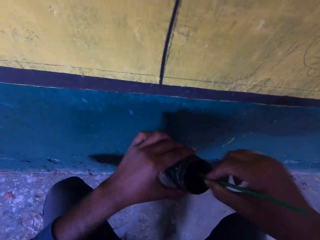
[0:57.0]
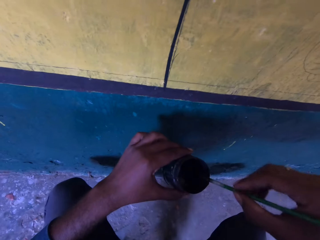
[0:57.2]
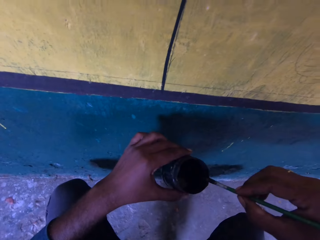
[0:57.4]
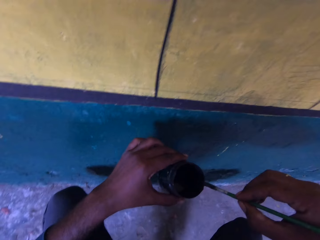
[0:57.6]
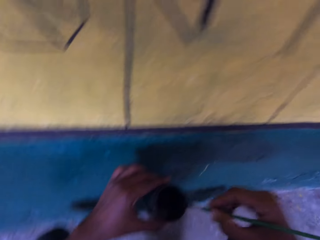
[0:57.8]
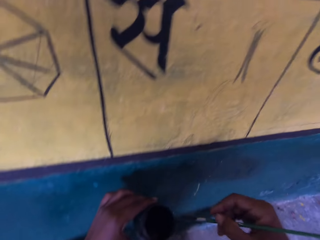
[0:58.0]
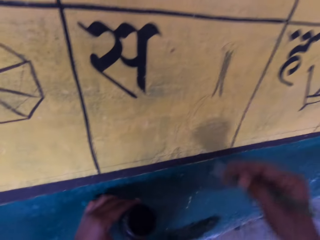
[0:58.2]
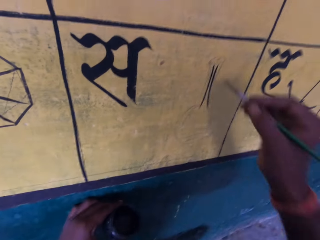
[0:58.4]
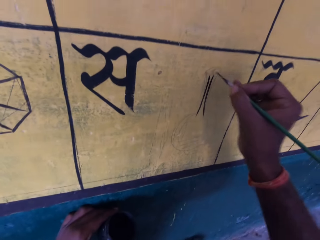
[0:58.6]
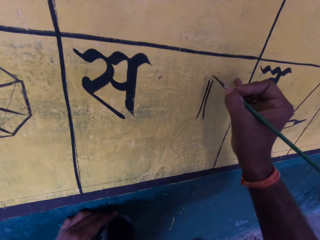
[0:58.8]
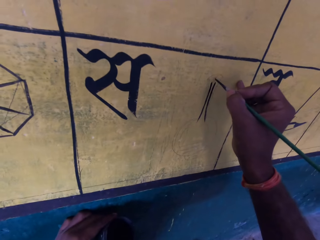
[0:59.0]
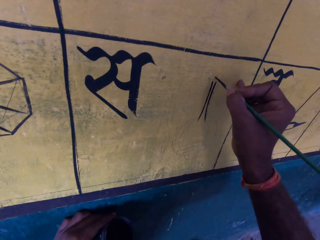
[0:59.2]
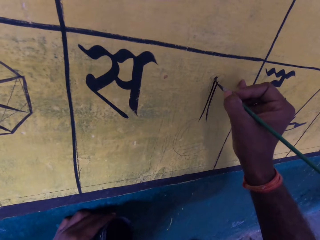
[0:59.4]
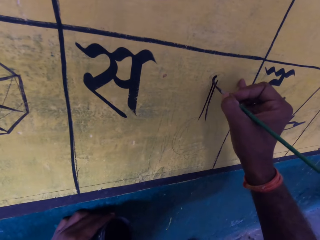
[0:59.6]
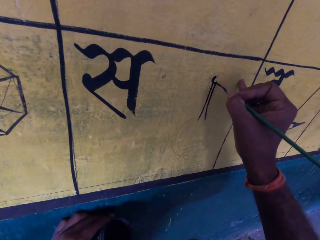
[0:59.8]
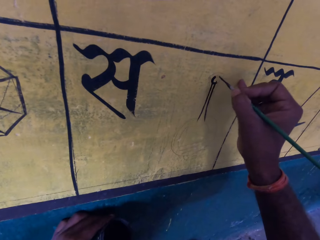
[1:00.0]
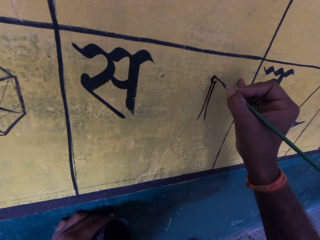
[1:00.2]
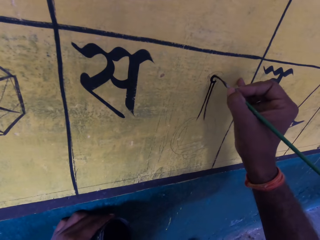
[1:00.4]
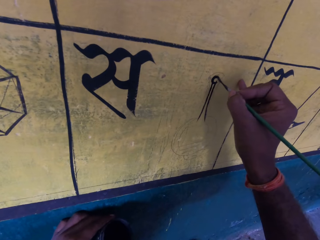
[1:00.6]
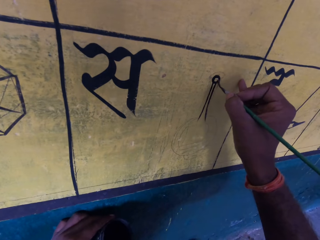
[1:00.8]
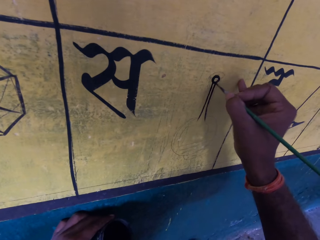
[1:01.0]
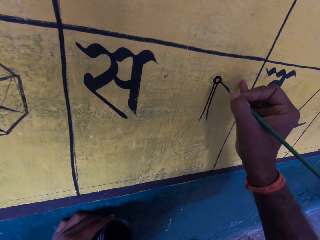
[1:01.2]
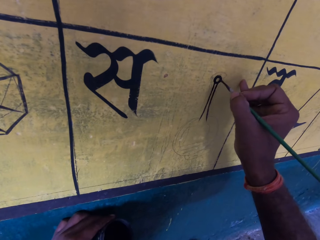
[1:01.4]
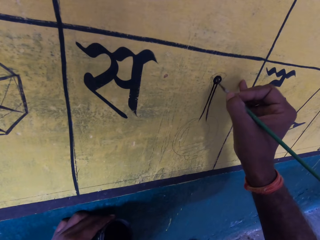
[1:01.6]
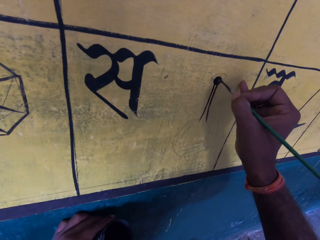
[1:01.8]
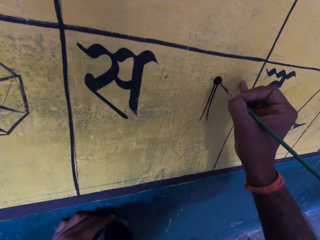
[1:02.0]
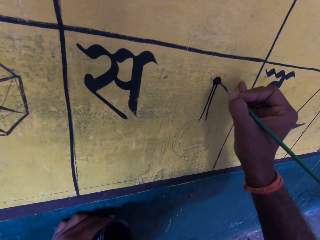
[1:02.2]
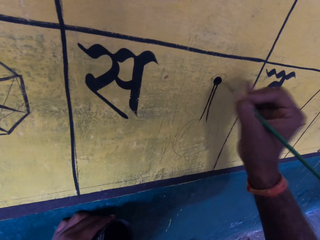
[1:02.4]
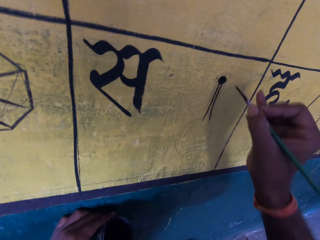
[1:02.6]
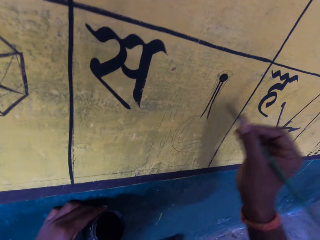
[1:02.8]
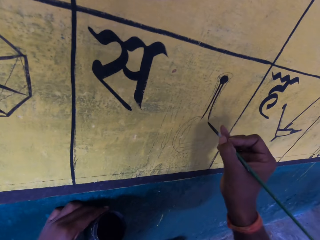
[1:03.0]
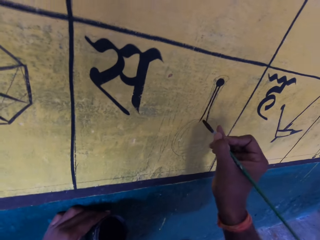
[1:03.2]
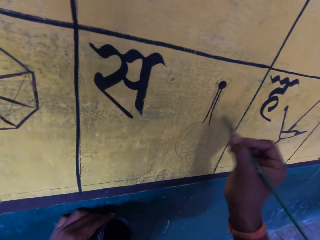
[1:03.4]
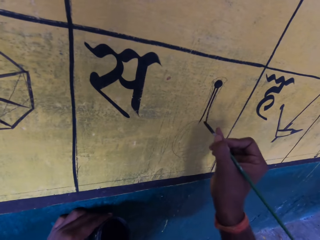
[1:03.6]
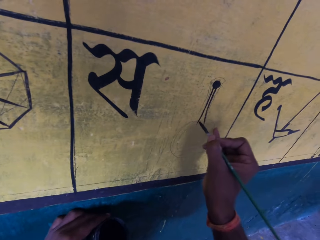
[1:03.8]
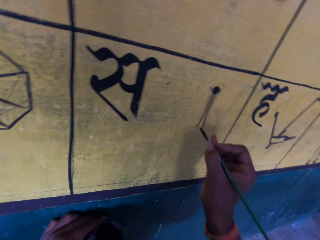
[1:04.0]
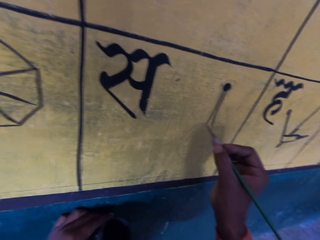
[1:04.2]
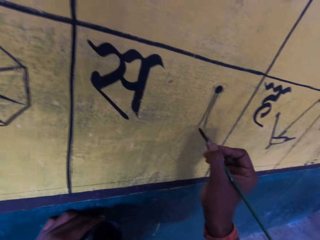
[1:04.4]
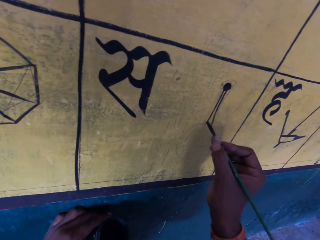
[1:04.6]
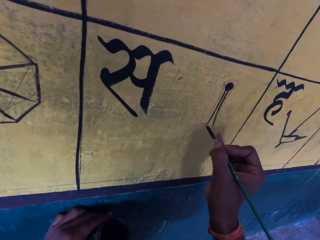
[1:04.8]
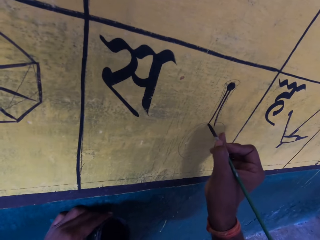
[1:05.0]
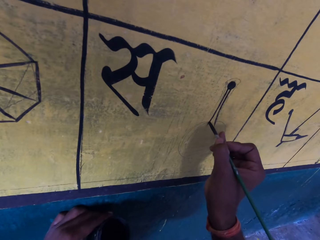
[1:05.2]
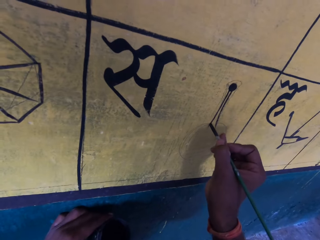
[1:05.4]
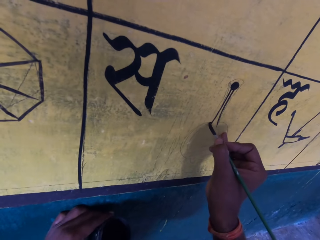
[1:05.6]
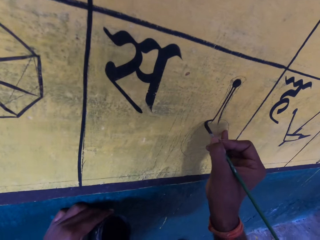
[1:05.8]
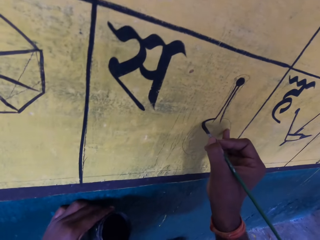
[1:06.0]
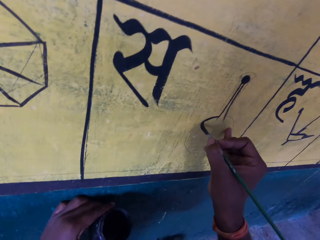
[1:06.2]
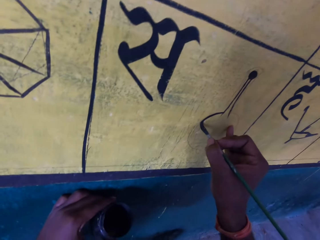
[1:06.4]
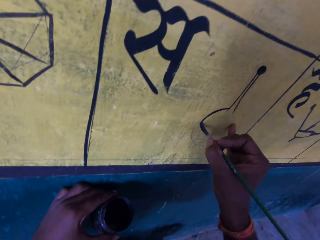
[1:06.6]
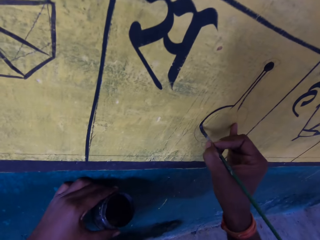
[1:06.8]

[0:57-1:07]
The camera wearer dips the paint brush in the paint can. They wipe the paint brush on the edge of the paint can. They paint the paint board with the paint brush.

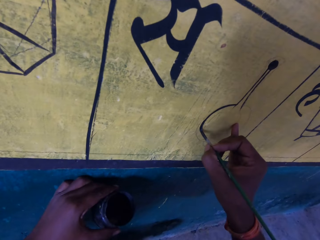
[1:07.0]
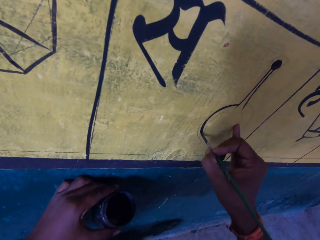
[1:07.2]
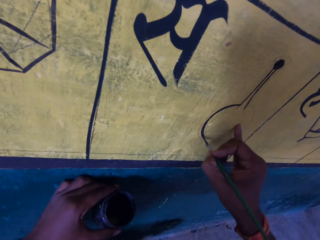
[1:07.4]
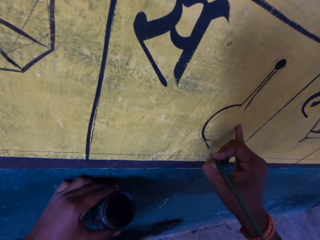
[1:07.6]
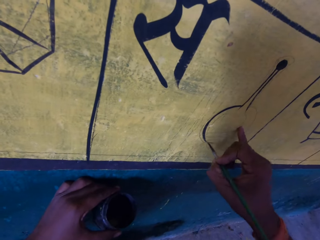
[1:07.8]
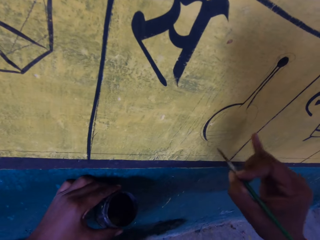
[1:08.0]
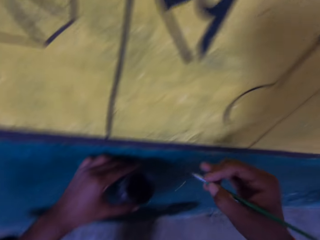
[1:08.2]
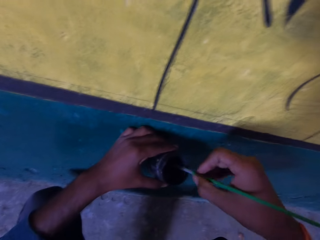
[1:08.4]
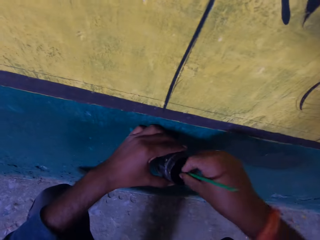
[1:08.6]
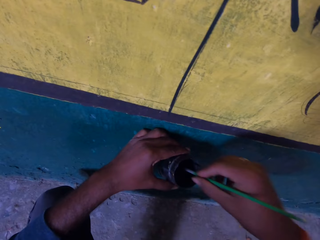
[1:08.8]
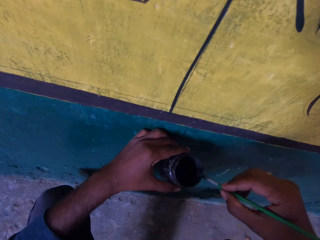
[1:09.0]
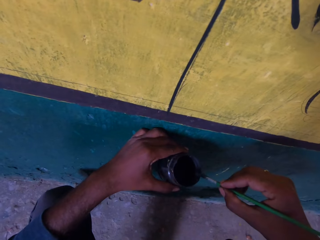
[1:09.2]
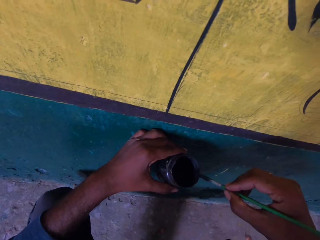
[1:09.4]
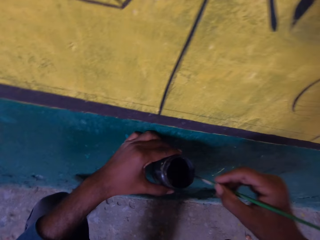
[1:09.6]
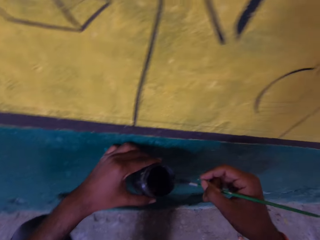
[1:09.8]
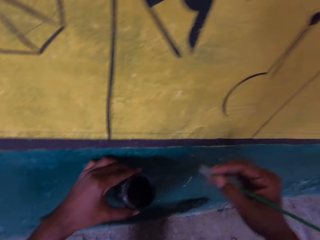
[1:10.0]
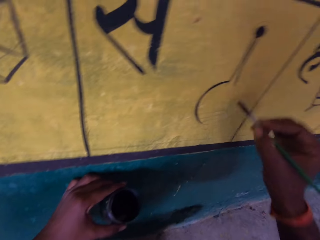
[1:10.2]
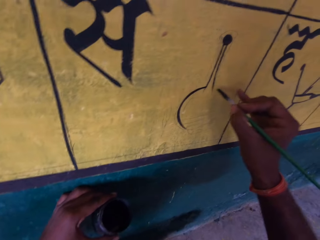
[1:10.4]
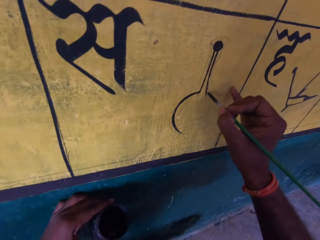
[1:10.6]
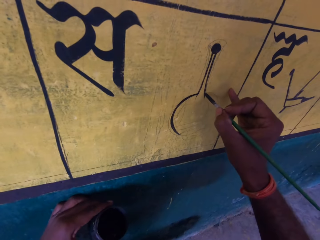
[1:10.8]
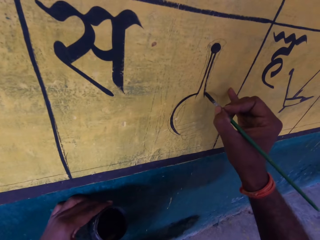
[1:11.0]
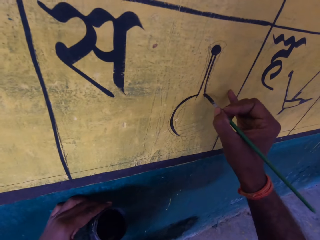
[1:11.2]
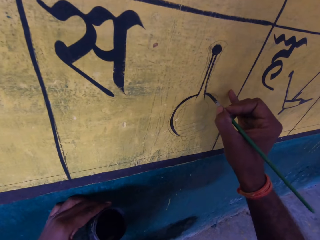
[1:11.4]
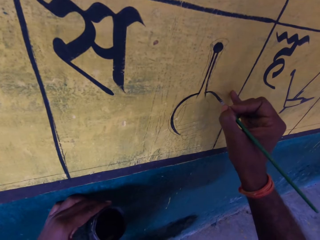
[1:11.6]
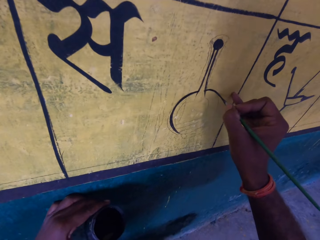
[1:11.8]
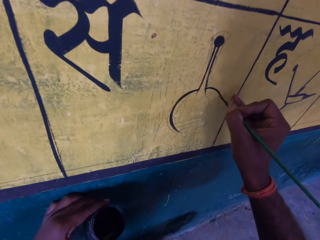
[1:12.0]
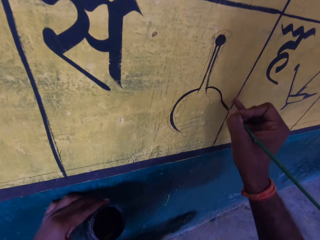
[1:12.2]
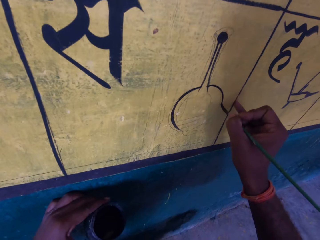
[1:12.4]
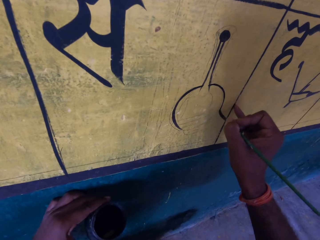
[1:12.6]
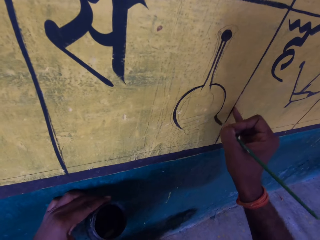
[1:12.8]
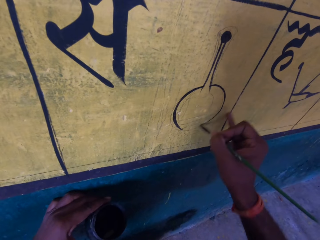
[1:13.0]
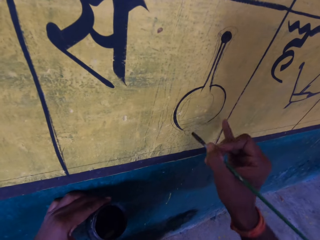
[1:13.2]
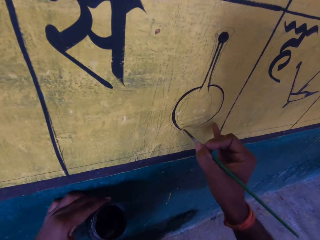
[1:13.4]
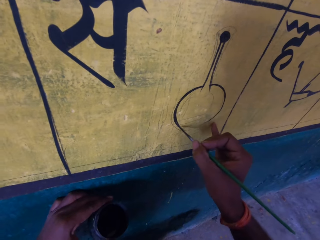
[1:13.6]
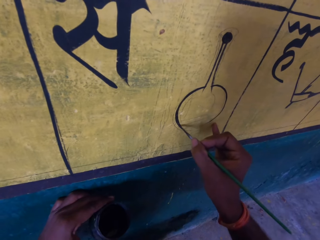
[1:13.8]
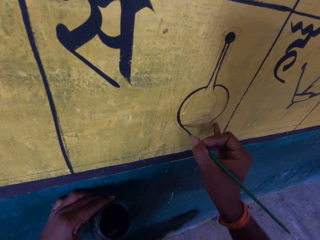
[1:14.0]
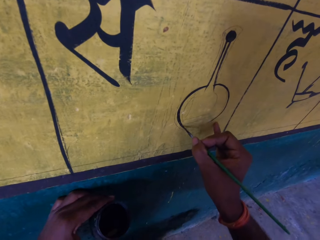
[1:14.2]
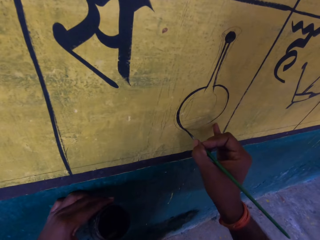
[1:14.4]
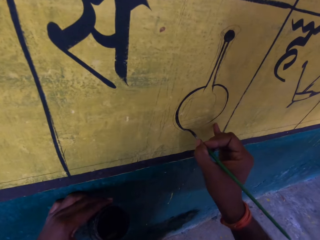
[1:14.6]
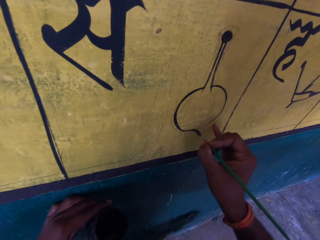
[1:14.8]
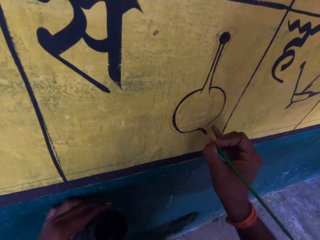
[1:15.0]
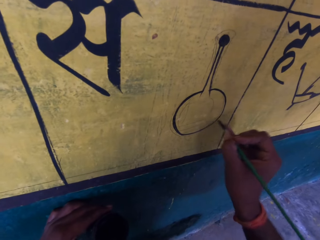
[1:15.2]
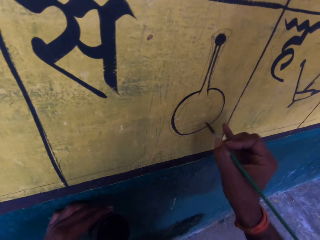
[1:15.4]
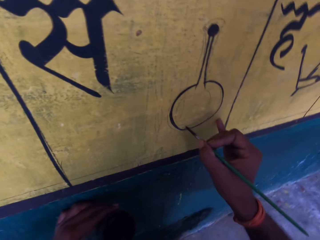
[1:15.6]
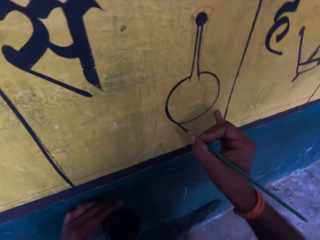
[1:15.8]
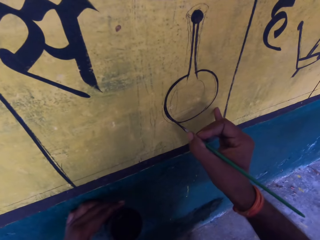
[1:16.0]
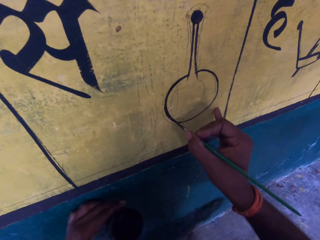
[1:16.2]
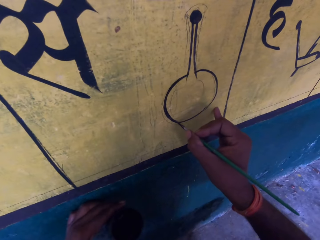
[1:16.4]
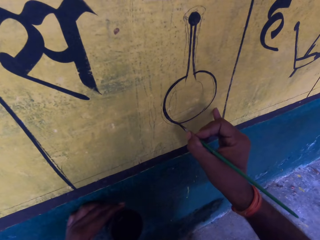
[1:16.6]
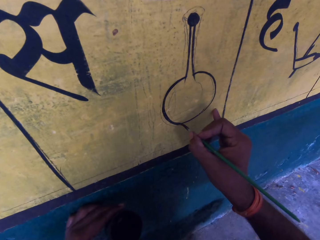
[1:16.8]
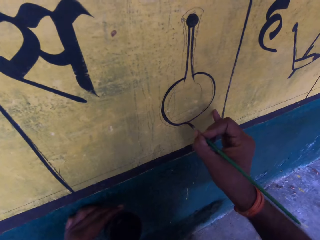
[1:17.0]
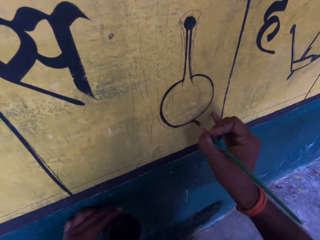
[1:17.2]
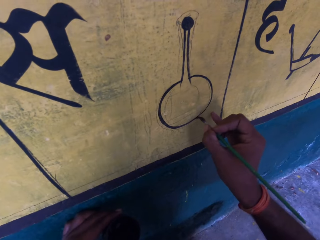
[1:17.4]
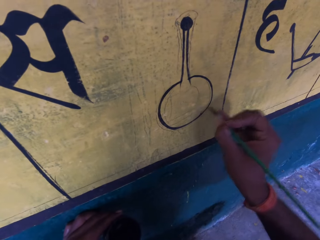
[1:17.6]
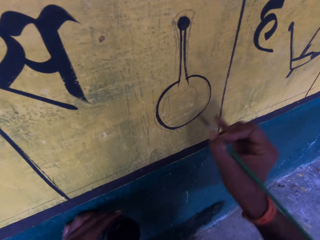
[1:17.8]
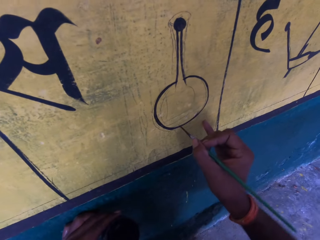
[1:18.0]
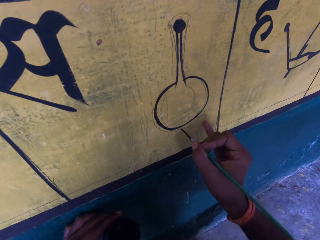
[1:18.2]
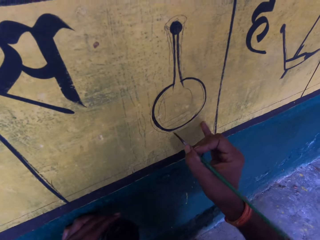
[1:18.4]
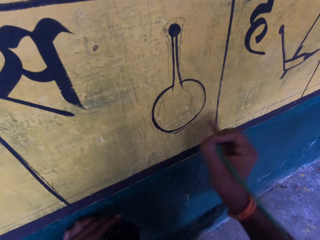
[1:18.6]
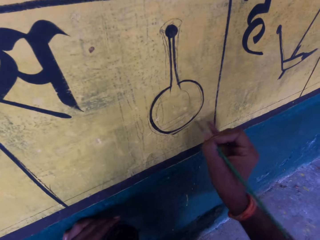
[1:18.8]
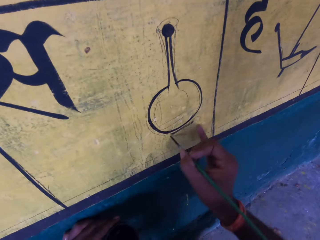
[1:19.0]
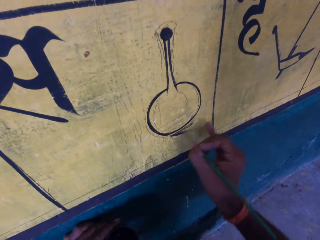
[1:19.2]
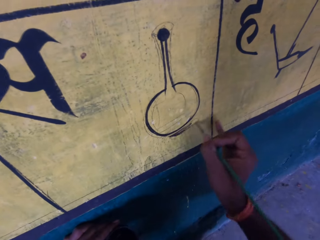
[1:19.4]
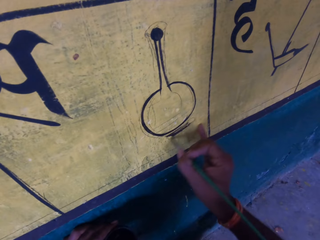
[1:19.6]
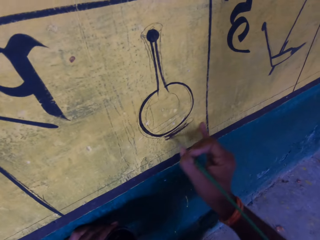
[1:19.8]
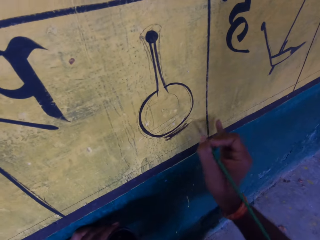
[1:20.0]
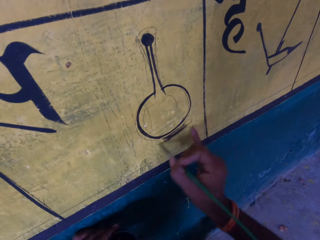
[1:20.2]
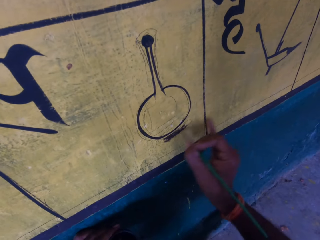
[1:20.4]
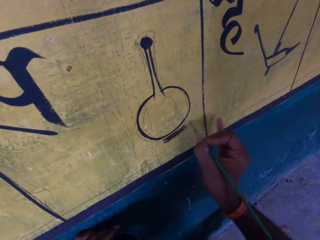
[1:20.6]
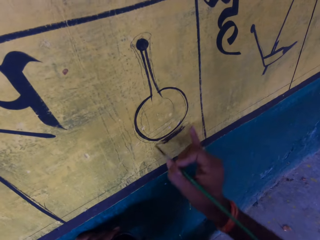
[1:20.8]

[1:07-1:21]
The camera wearer removes the paint brush from the paint board. They dip the paint brush in the paint can. They wipe the paint brush on the edge of the paint can. They paint the paint board with the paint brush.
